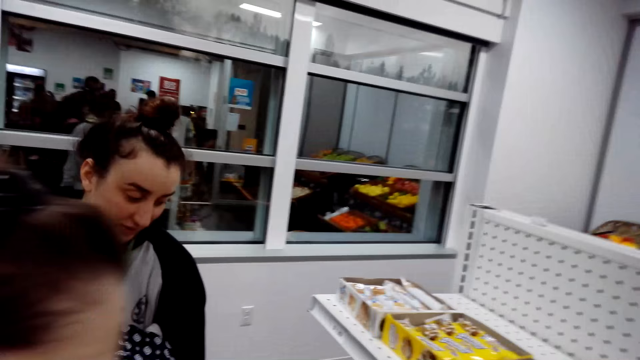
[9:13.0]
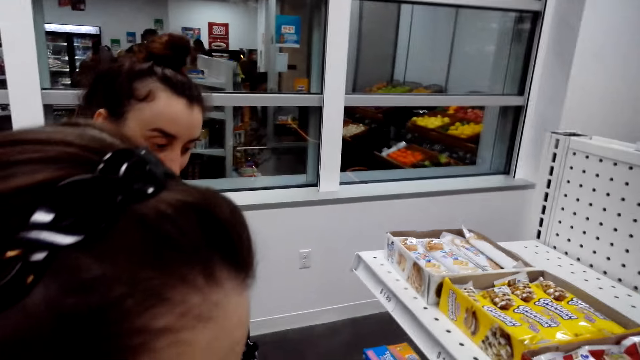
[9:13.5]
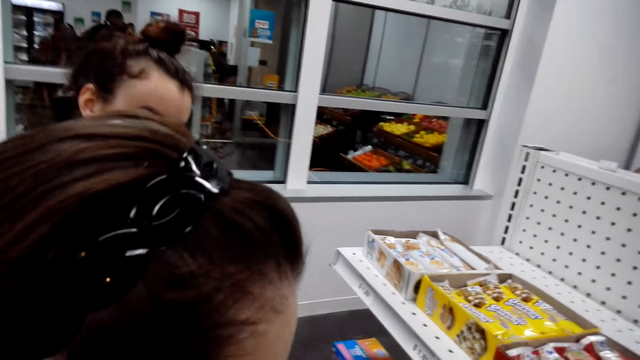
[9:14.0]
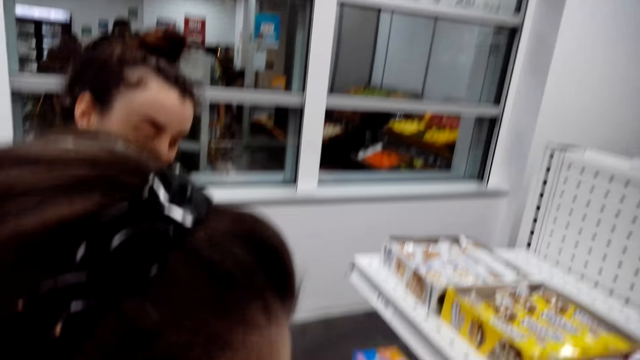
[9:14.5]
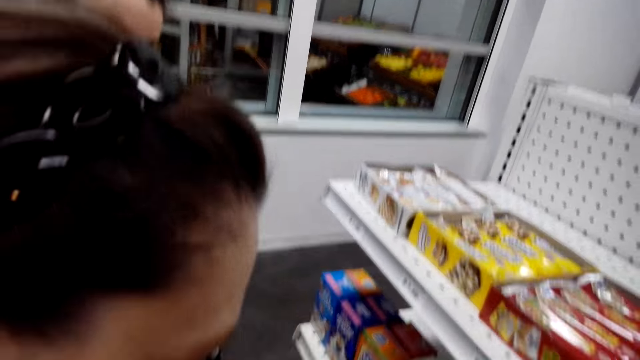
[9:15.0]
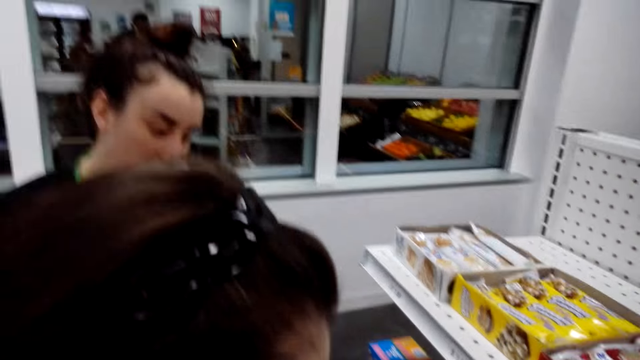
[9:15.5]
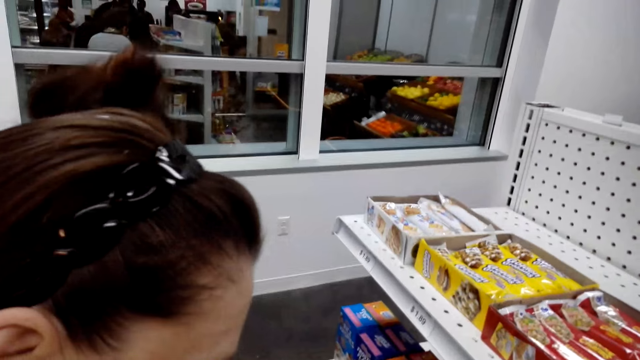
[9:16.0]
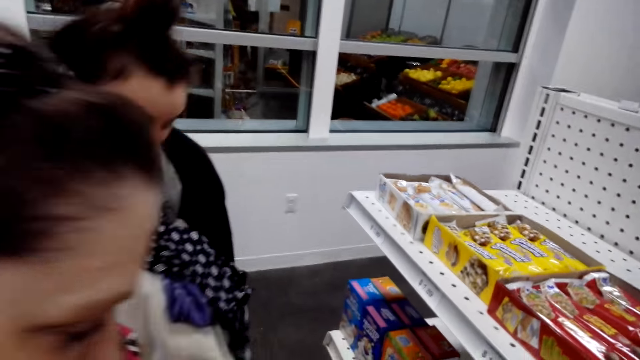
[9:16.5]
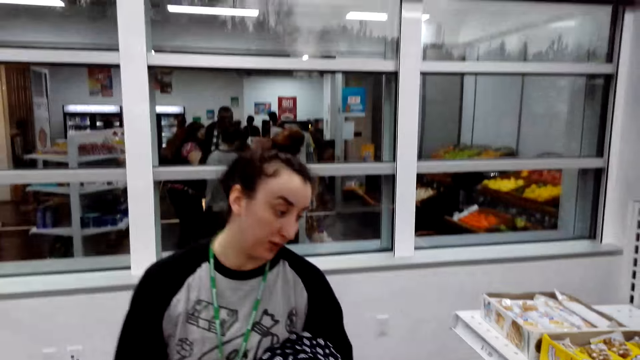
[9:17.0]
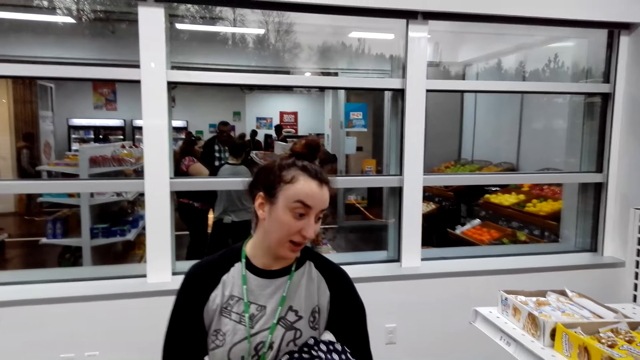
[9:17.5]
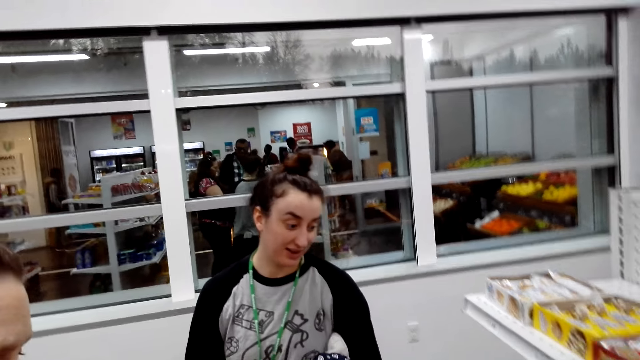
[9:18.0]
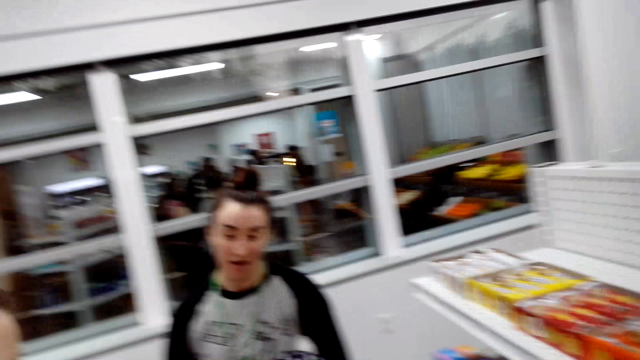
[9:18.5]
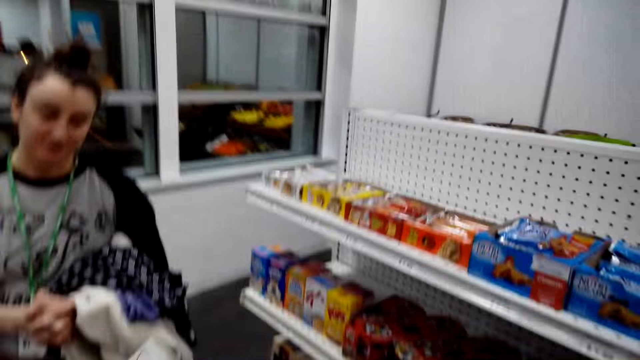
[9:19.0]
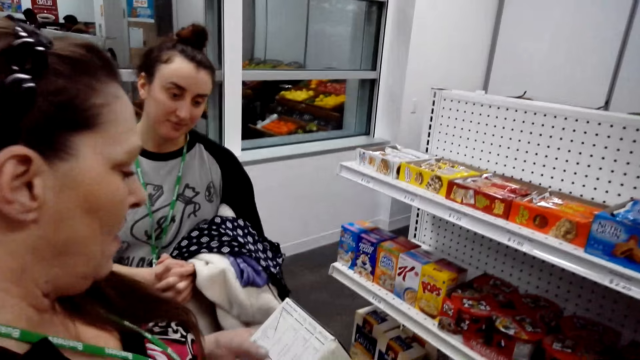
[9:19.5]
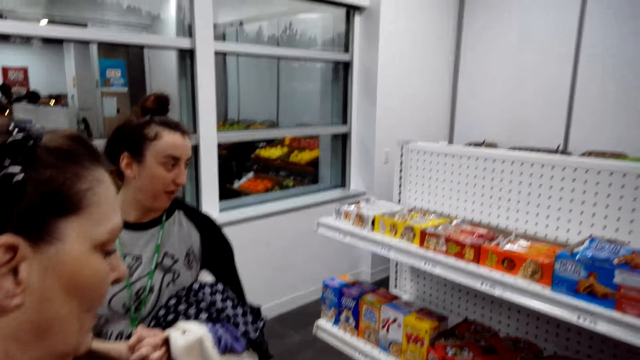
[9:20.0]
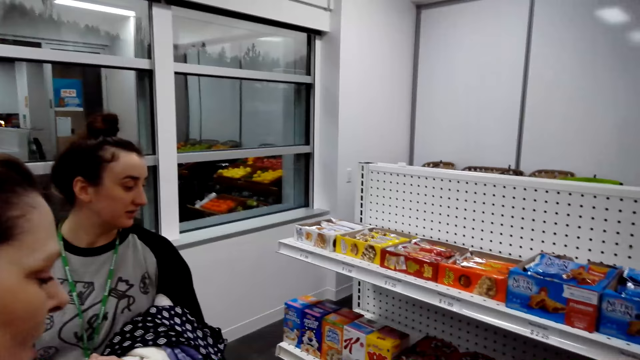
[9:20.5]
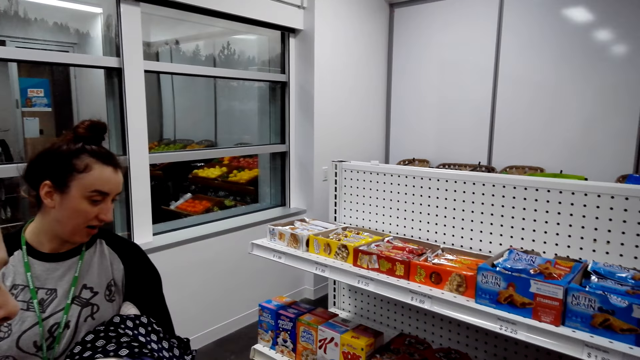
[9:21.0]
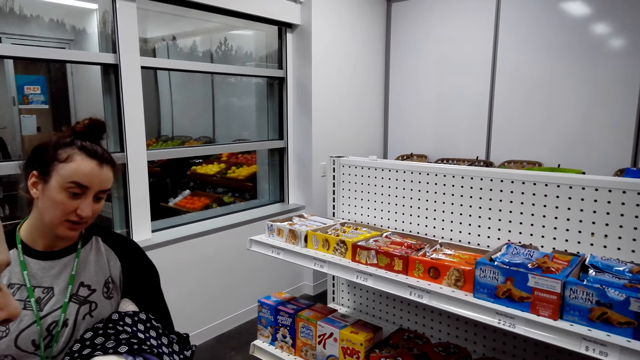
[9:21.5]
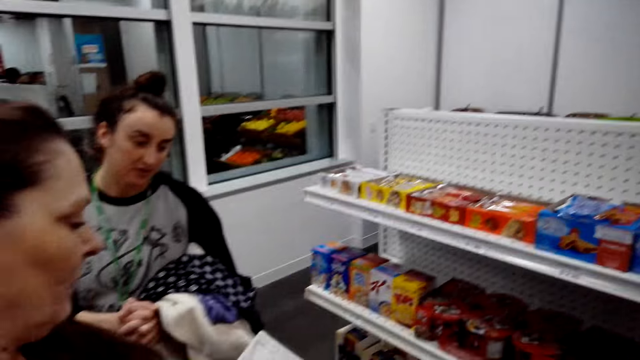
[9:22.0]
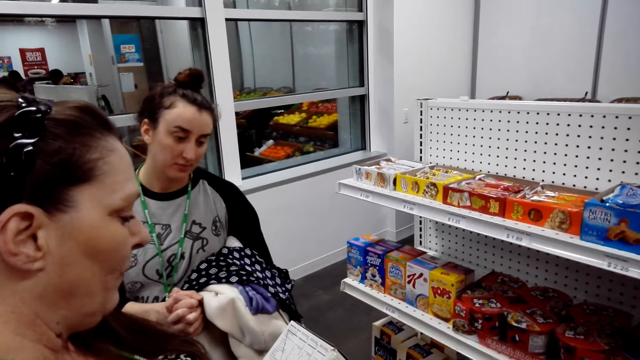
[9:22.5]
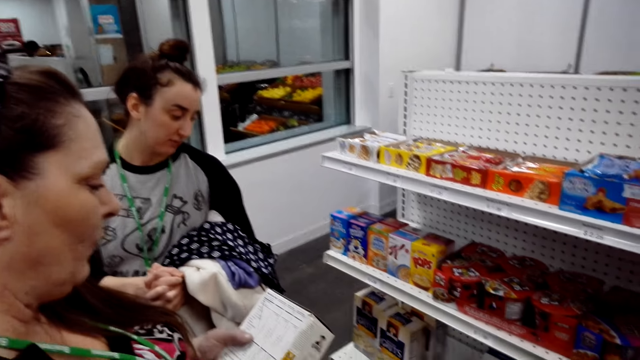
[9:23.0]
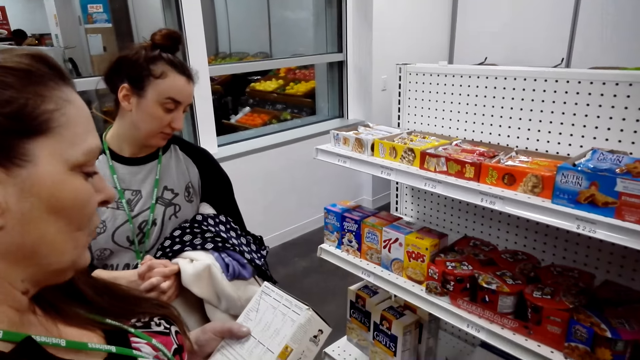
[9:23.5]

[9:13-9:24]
The camera wearer talks to the second woman. A person talks to the camera wearer. Another person talks to the camera wearer. The first woman reads a box package.

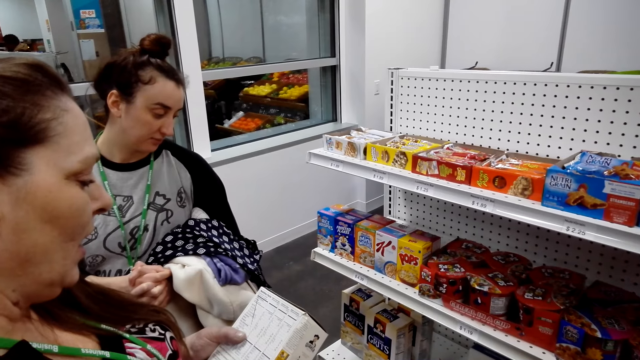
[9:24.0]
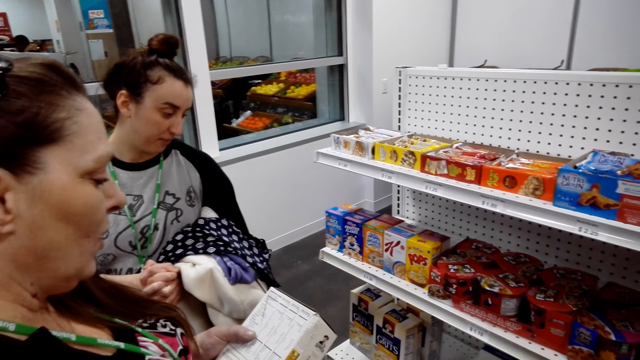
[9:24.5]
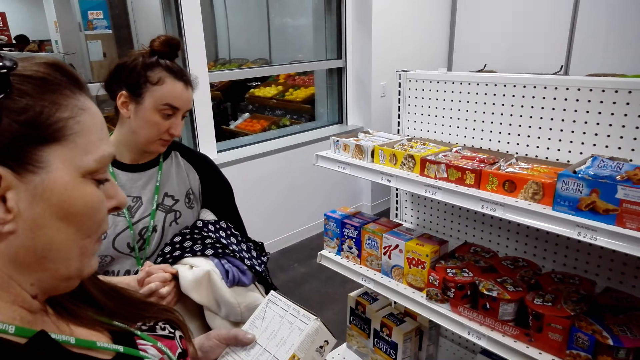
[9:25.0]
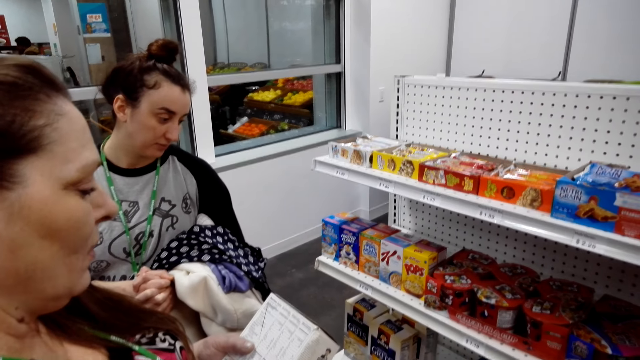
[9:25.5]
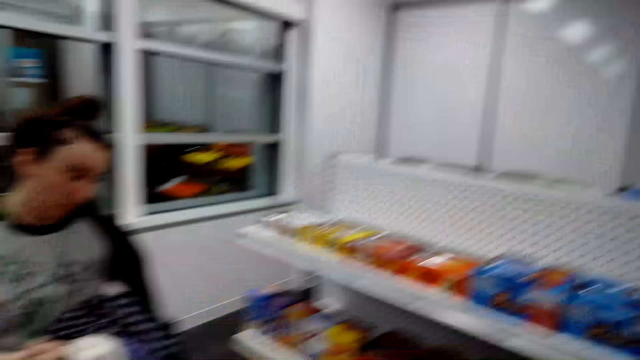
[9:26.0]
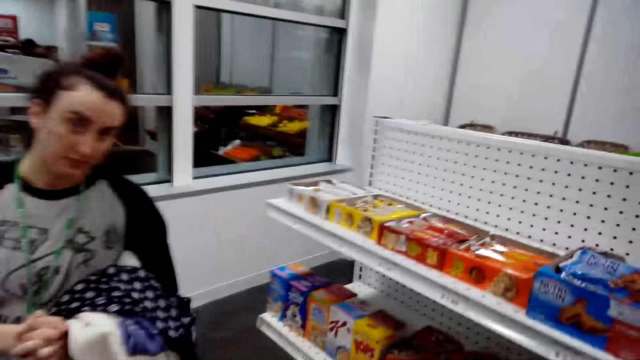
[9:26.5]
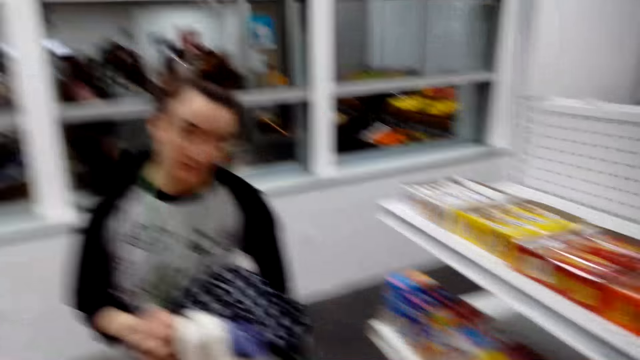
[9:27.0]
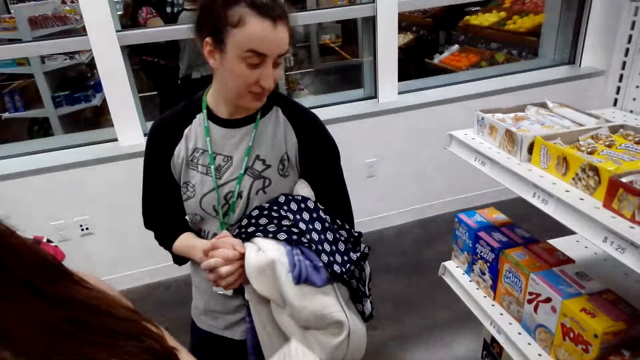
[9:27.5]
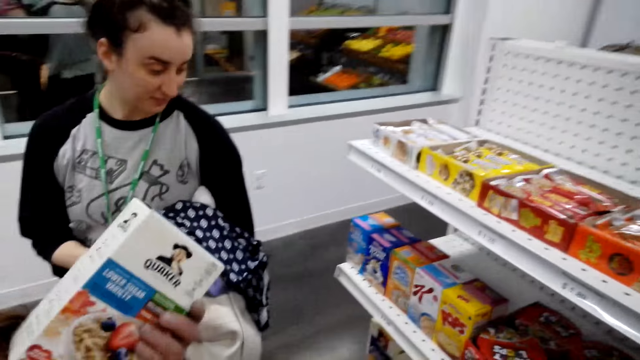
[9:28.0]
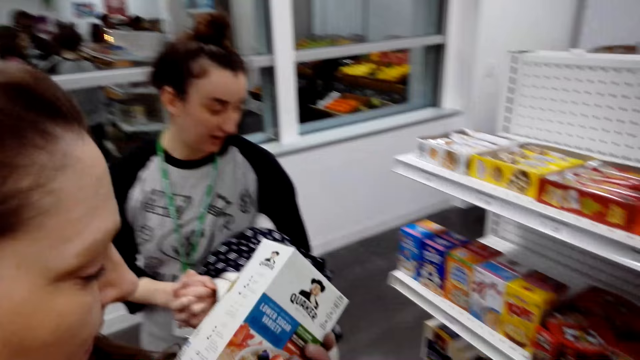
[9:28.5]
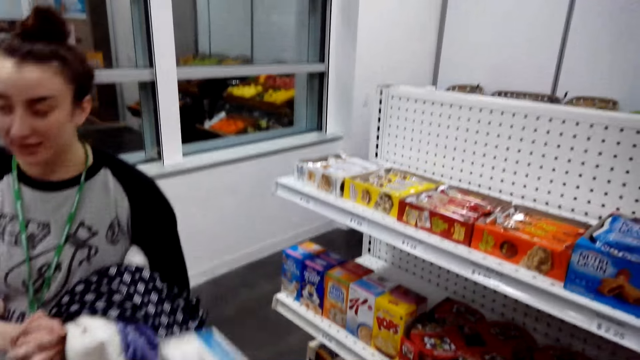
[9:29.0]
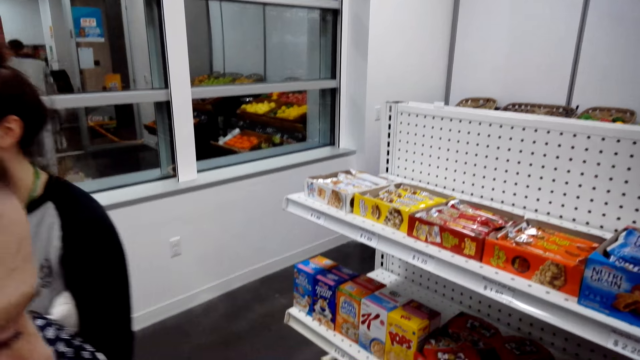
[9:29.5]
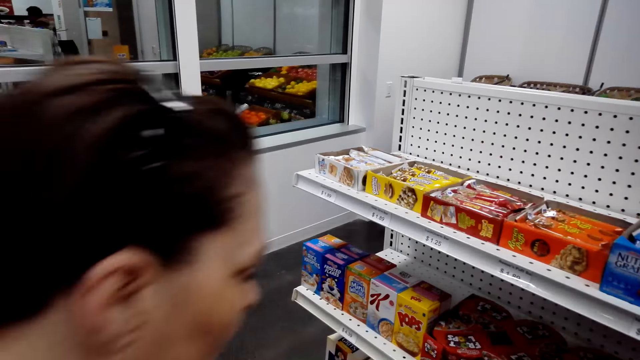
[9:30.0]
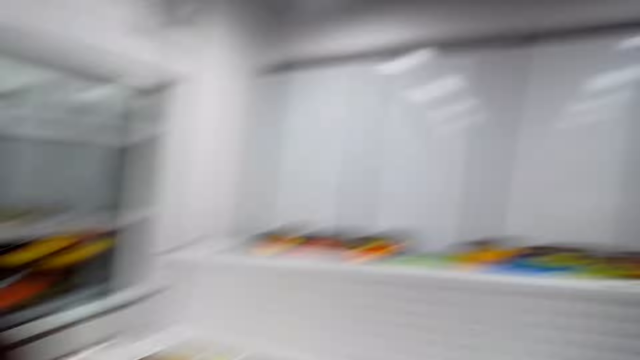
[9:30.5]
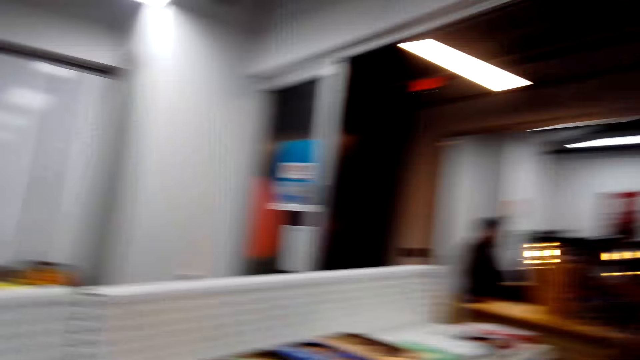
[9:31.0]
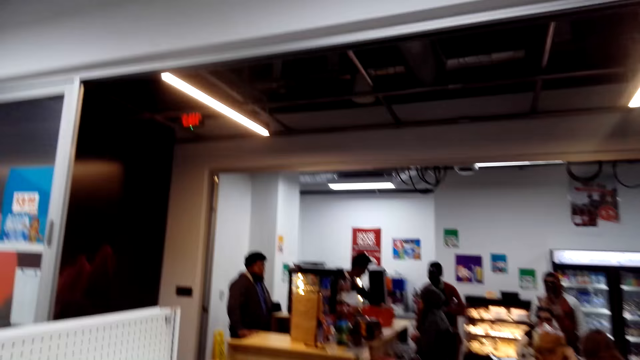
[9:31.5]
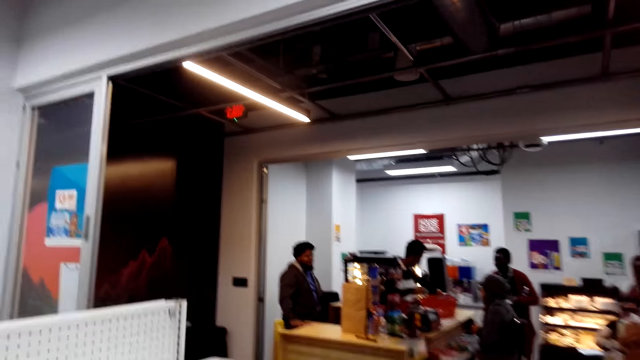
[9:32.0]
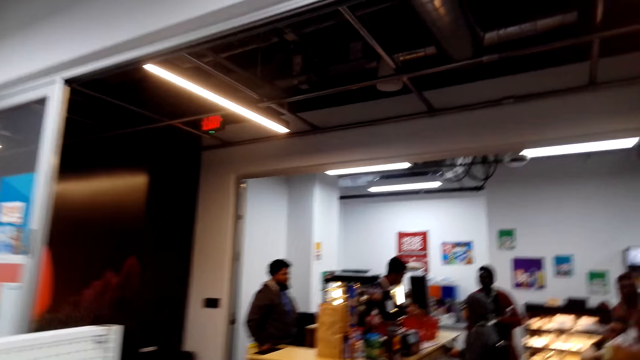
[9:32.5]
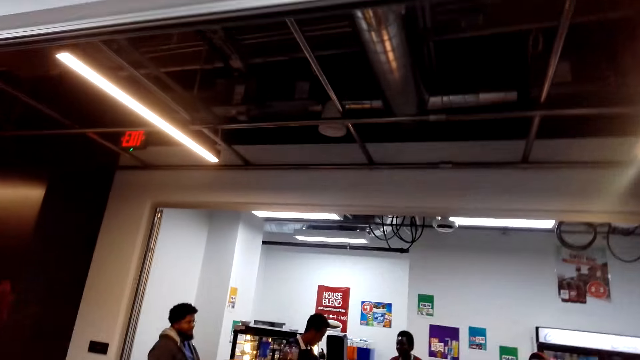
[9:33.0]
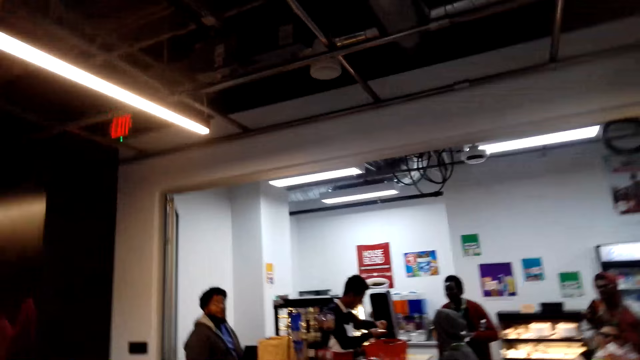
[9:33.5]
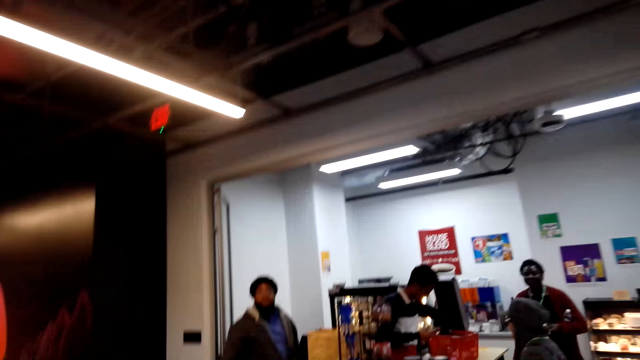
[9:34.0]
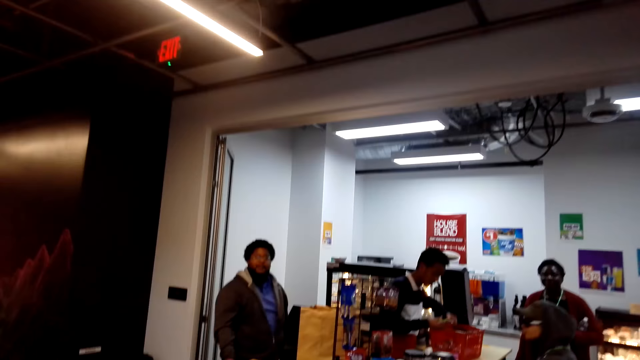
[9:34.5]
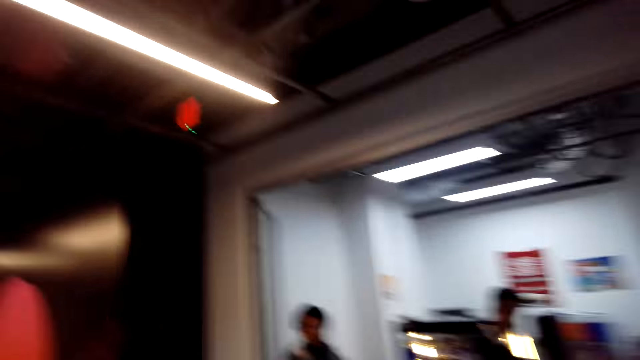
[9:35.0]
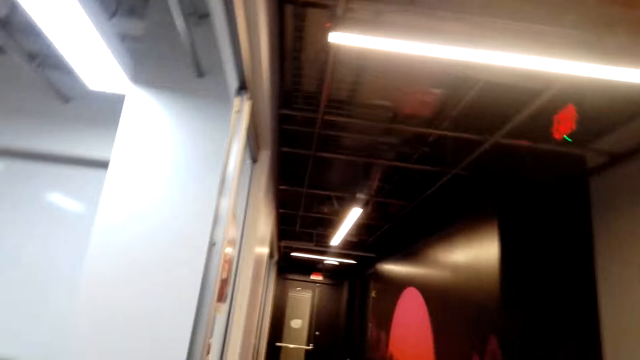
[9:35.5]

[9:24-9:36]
The camera wearer moves his head. He walks from the shelves. He talks to a man.
